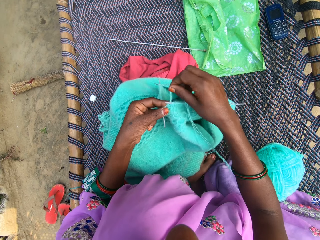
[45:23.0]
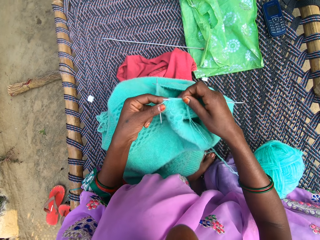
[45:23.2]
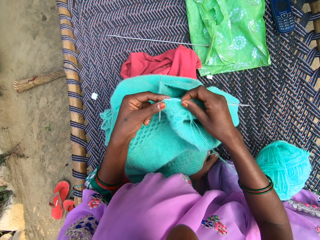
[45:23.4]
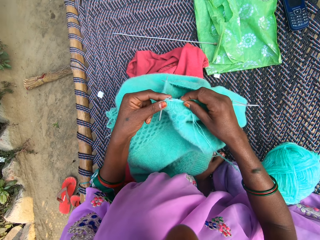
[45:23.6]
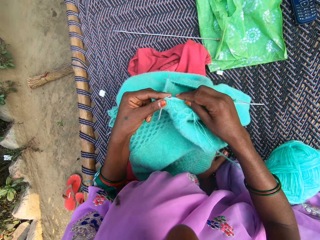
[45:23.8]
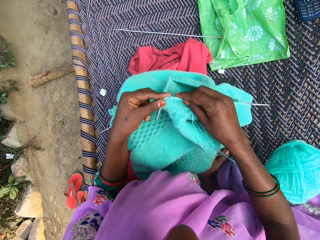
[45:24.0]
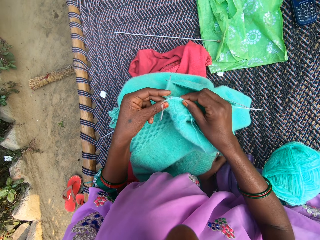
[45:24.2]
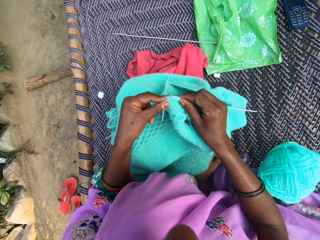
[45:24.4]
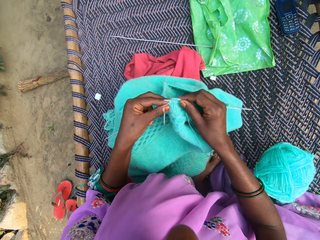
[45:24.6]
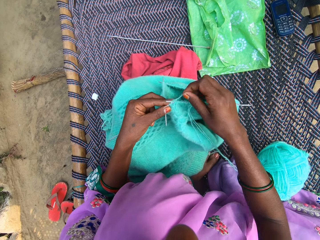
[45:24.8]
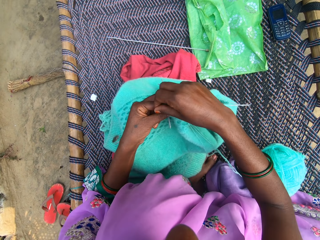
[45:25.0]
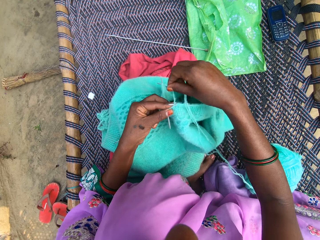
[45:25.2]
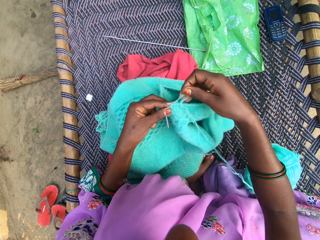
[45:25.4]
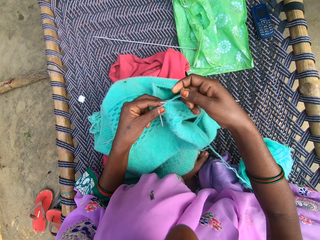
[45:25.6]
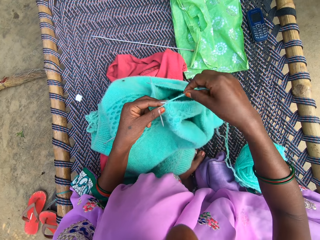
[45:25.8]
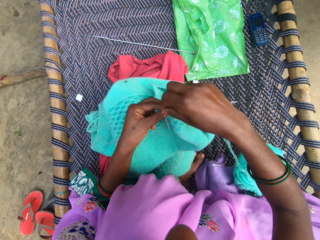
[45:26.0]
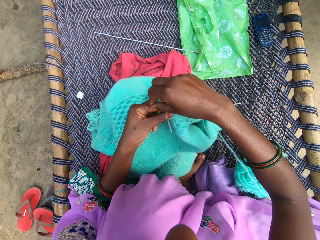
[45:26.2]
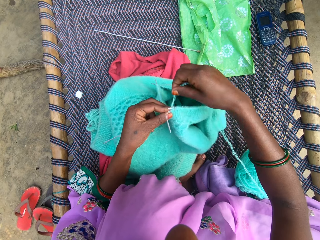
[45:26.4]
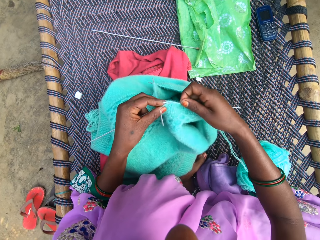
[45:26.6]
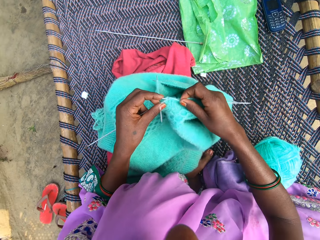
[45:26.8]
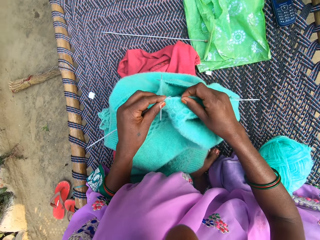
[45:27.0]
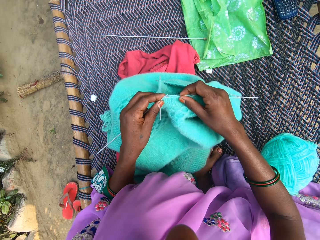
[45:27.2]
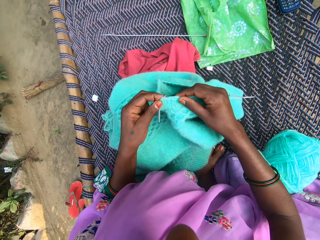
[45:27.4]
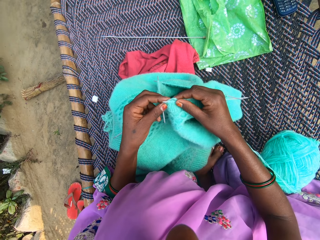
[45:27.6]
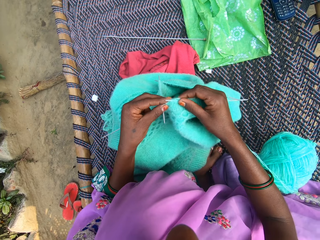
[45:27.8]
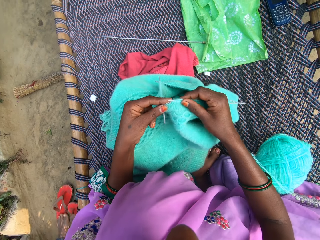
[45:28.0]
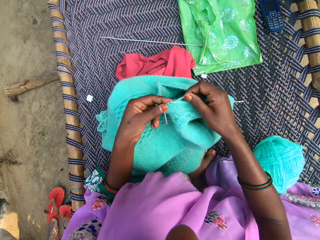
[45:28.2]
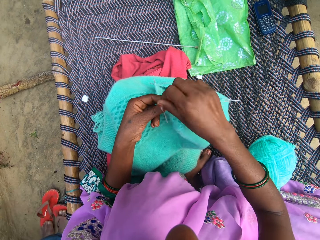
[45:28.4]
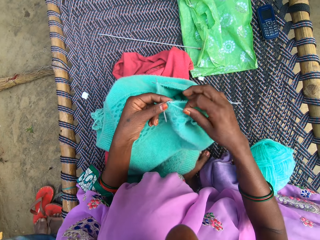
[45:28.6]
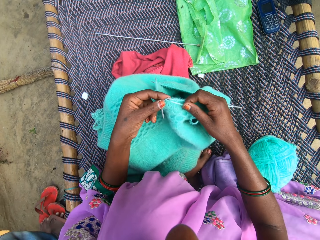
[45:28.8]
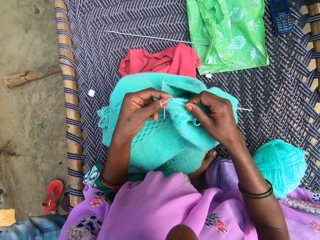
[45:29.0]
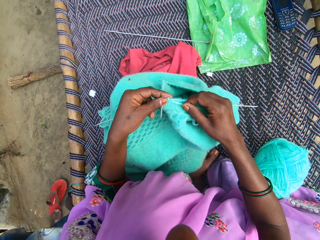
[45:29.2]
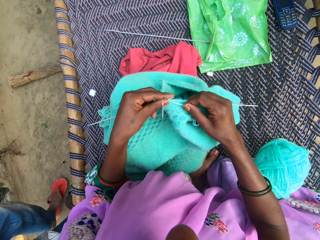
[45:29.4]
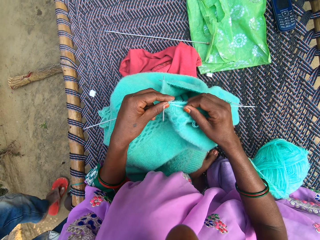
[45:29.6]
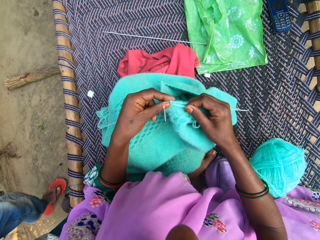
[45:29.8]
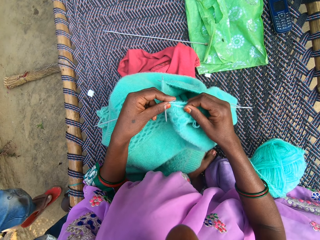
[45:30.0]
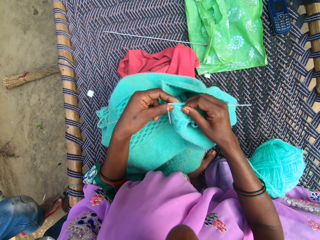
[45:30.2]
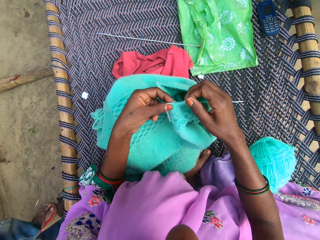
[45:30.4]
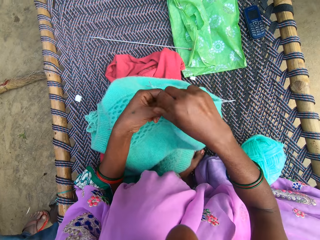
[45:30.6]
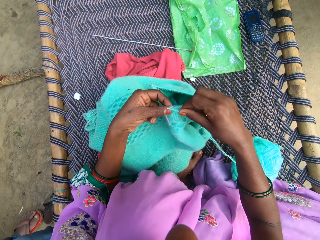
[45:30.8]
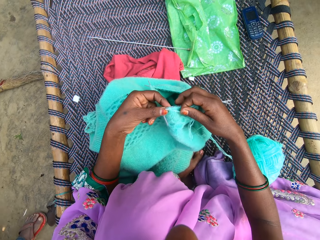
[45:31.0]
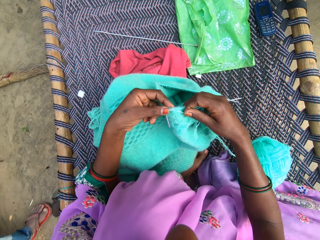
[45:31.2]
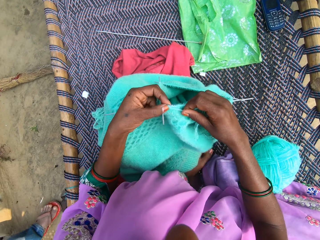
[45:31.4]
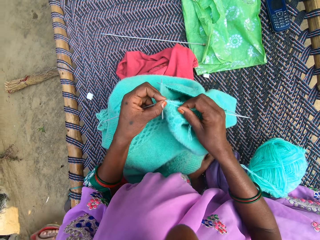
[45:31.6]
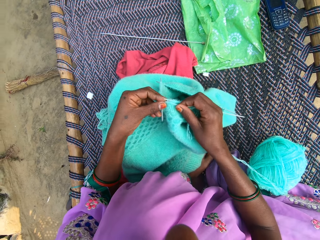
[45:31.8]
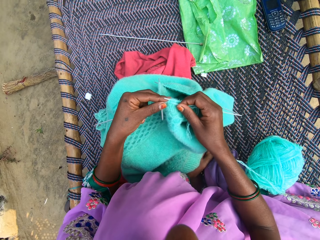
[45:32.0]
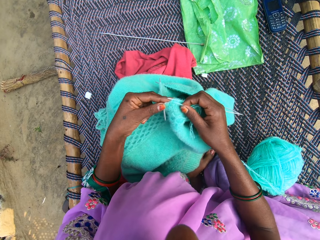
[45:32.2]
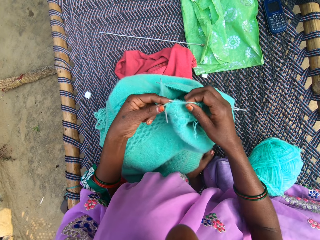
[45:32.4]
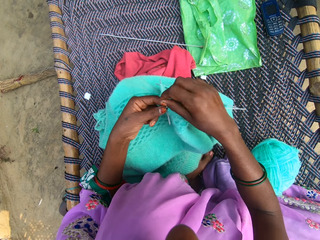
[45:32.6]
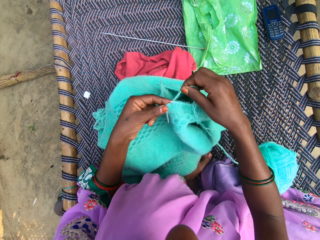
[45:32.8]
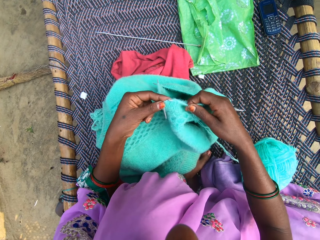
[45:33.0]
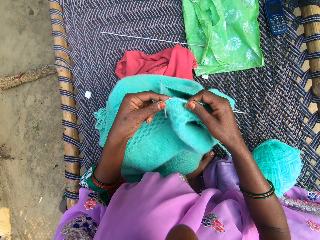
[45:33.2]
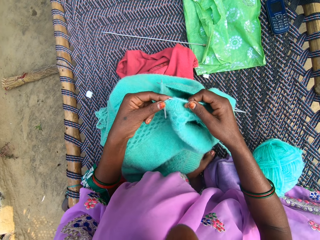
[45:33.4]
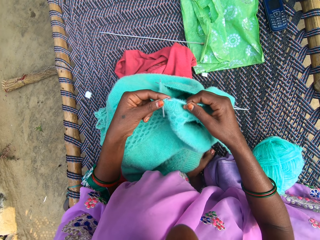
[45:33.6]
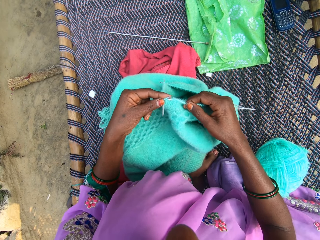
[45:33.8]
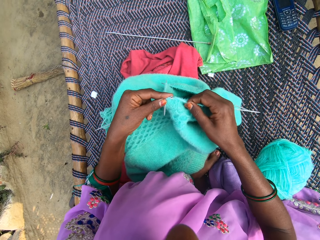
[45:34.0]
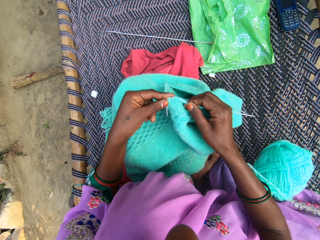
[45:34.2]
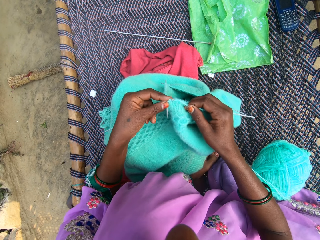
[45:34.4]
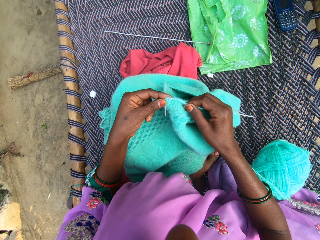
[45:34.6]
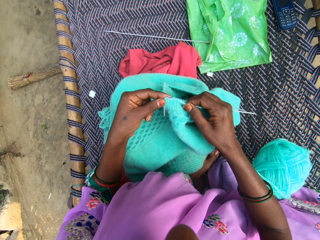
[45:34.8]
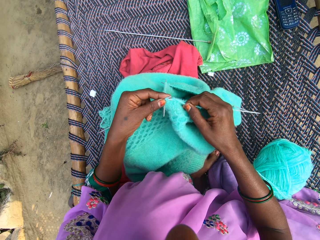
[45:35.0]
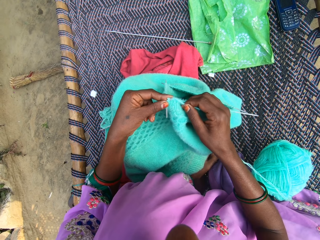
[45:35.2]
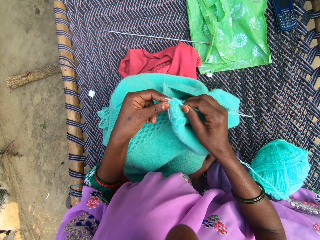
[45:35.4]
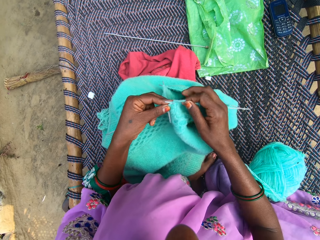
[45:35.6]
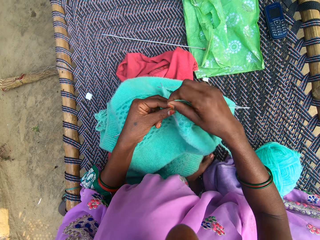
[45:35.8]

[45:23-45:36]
The camera wearer hooks a knitting thread with a double-pointed needle. They roll the knitting thread on the double-pointed needle. They do it again. They knit the fabric. They roll the knitting thread on the double-pointed needle. They hook the knitting thread with the double-pointed needle. They roll the knitting thread on the double-pointed needle. They knit the fabric. They roll the knitting thread on the double-pointed needle. They hook the knitting thread with the double-pointed needle.

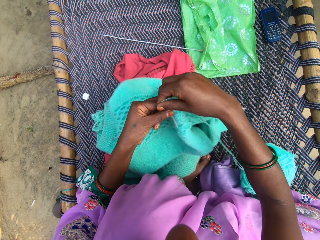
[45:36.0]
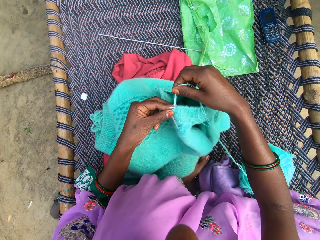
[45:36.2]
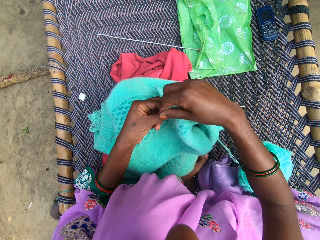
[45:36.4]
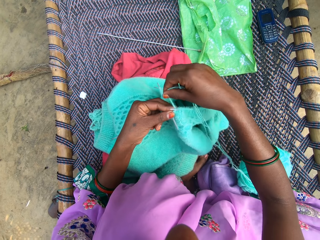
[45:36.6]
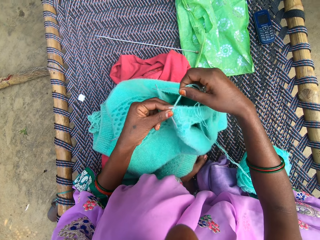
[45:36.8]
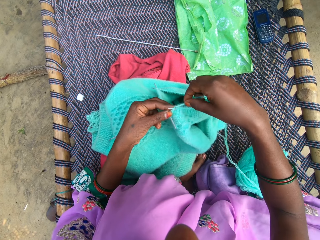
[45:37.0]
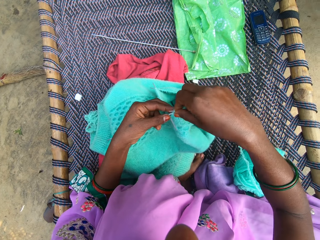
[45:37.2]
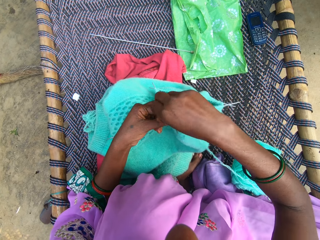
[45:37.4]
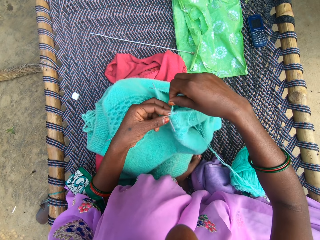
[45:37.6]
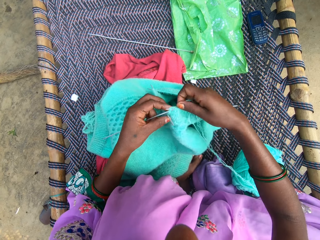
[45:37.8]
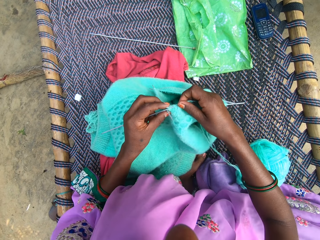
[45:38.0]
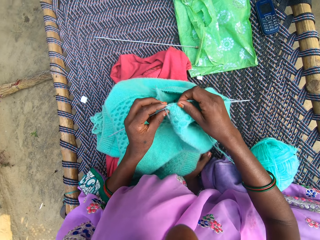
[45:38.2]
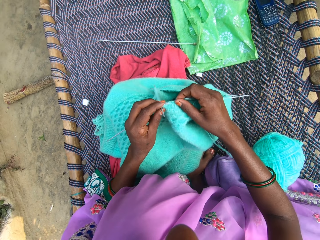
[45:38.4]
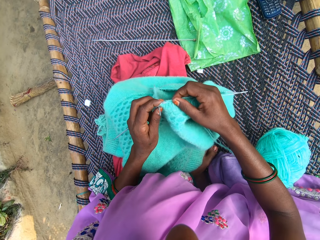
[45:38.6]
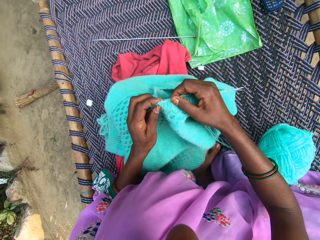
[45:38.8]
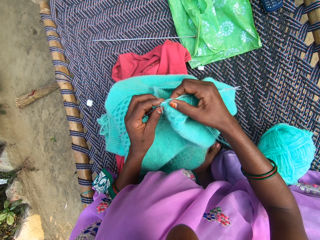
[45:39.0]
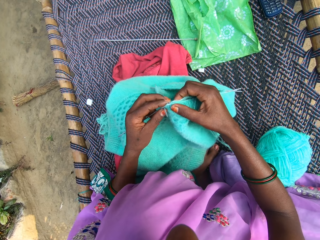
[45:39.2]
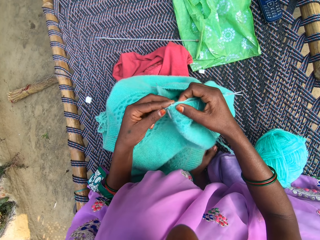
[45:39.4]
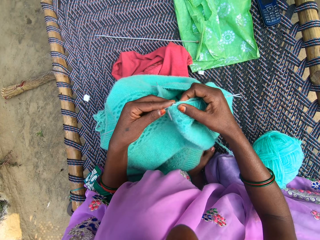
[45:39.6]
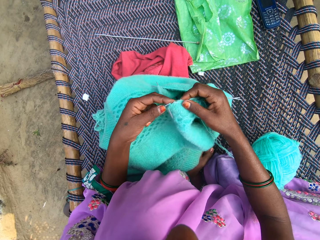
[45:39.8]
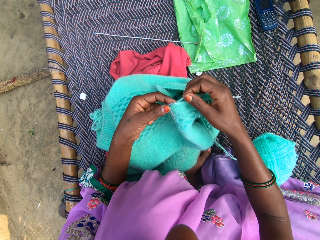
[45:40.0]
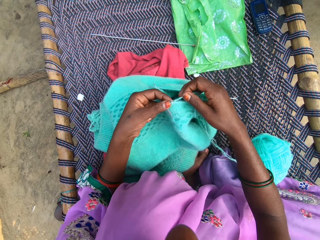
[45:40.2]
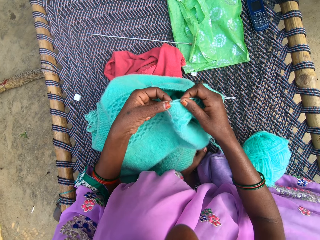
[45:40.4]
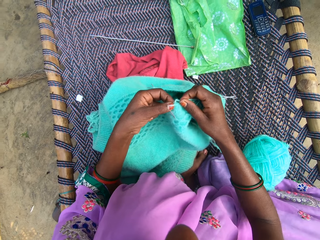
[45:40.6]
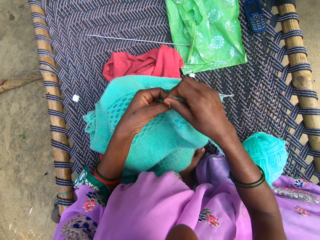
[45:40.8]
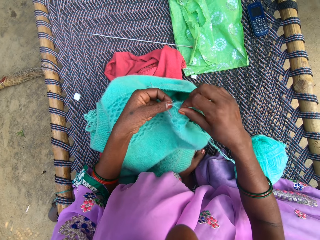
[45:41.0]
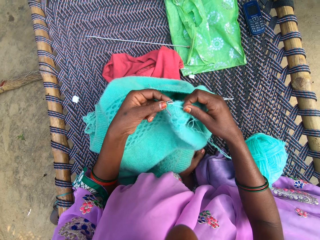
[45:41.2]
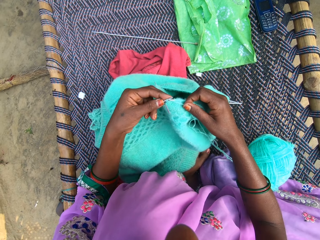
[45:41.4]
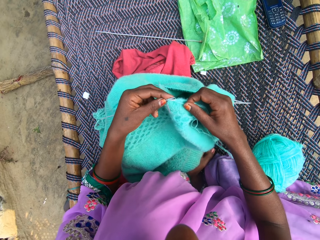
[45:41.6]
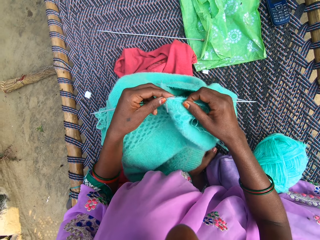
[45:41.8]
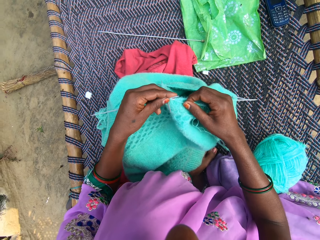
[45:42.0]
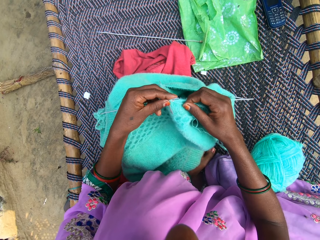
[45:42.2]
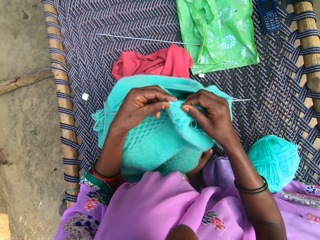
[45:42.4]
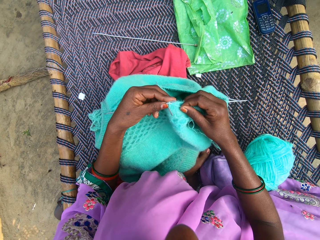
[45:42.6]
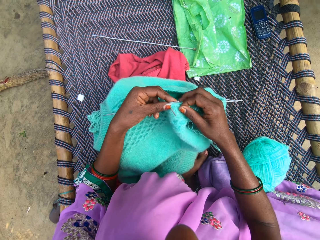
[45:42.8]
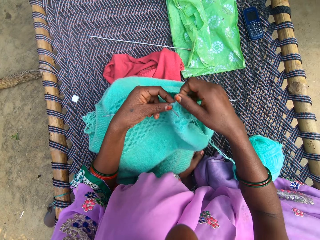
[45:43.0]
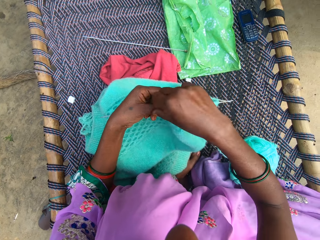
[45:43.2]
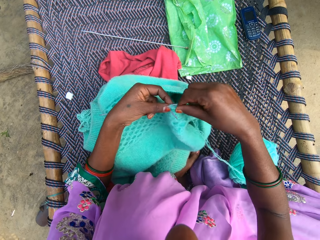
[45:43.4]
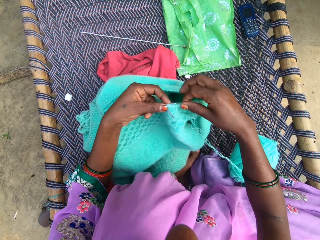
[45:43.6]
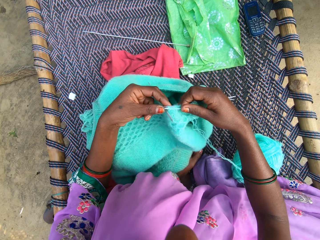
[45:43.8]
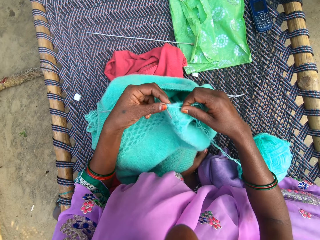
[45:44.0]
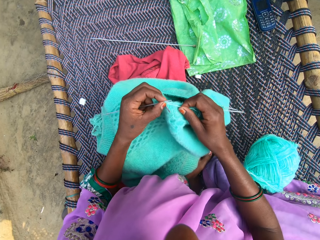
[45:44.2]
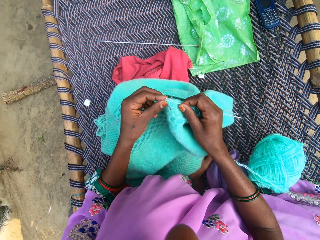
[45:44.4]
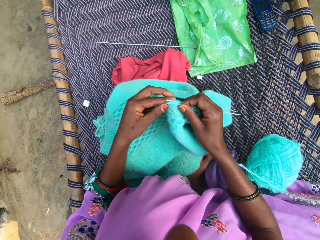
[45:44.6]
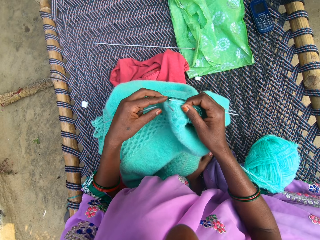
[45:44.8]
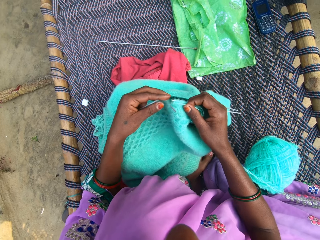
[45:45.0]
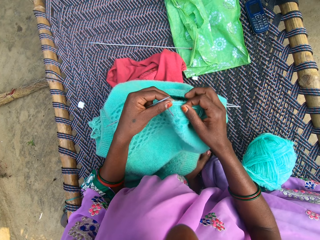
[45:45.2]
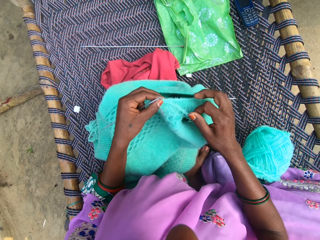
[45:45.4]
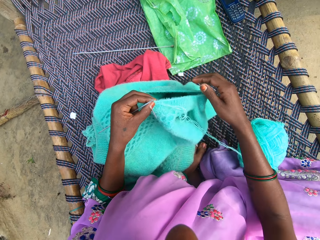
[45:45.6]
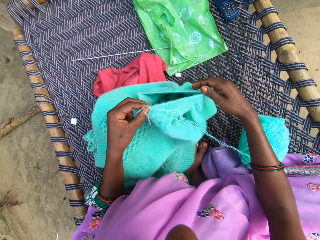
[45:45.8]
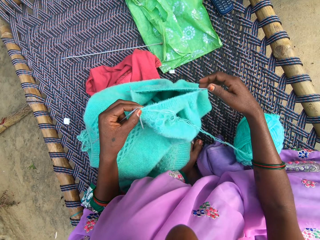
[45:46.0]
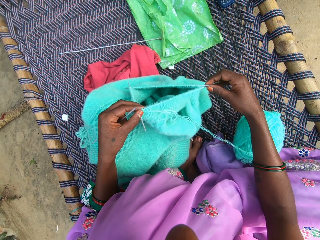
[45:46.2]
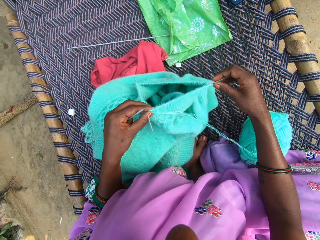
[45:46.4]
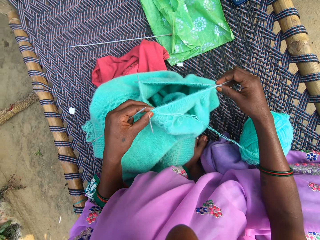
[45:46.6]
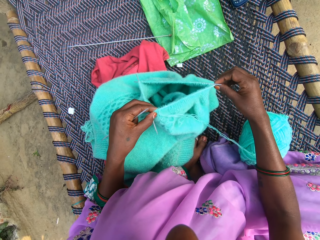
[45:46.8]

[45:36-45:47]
The camera wearer rolls knitting thread on the double-pointed needle. They do it again. They hold the double-pointed needles. They roll the knitting thread on the double-pointed needle. They hook the knitting thread with the double-pointed needle. They hold the knitting thread. They roll the knitting thread on the double-pointed needle. They knit a fabric.
